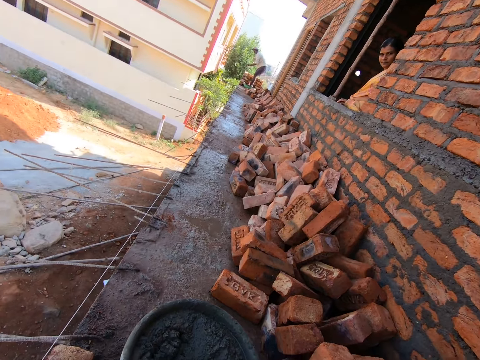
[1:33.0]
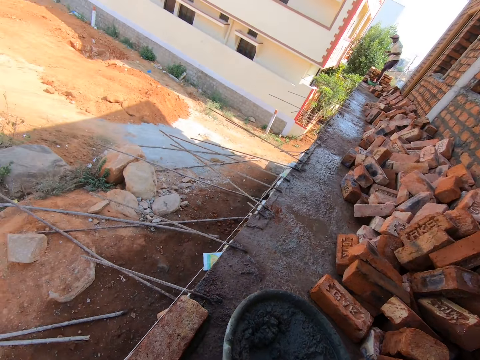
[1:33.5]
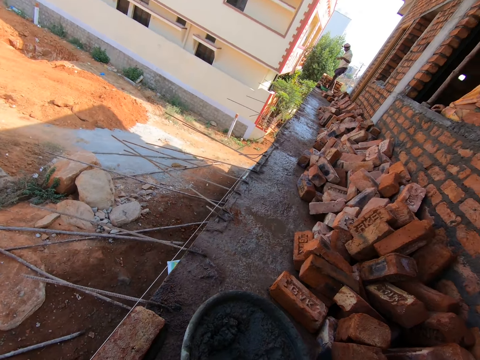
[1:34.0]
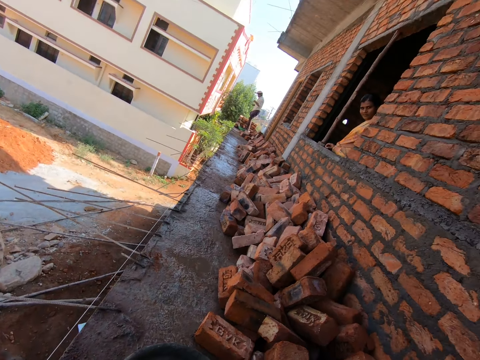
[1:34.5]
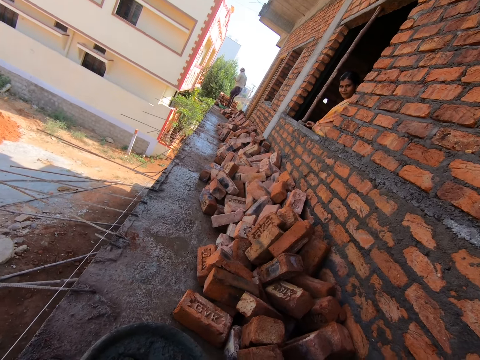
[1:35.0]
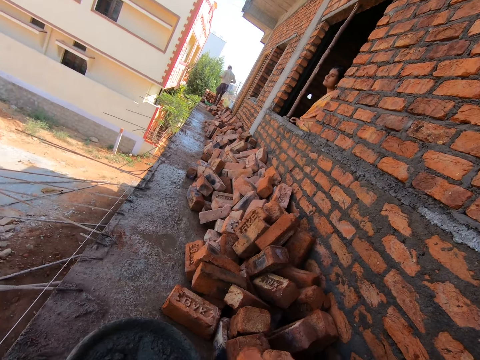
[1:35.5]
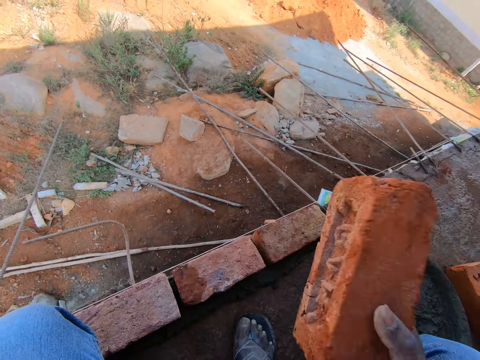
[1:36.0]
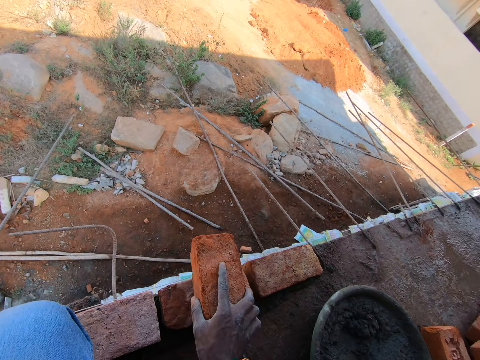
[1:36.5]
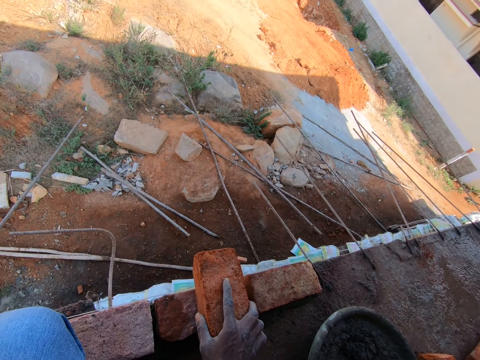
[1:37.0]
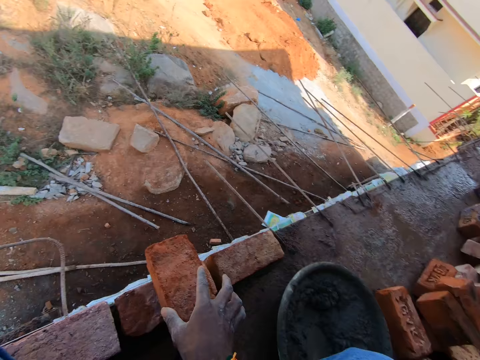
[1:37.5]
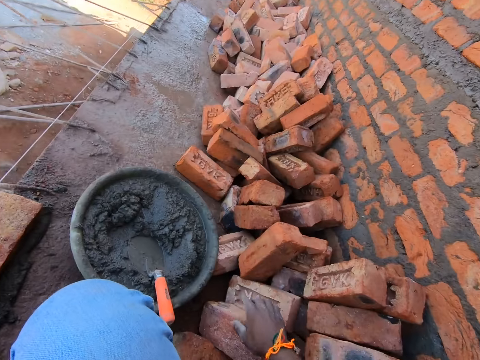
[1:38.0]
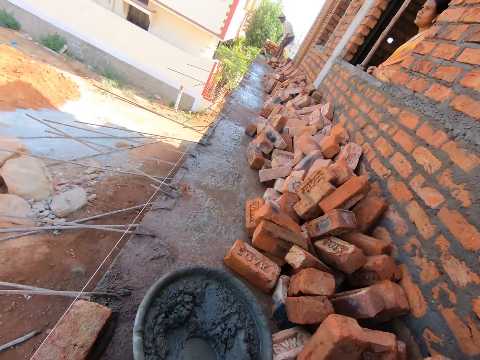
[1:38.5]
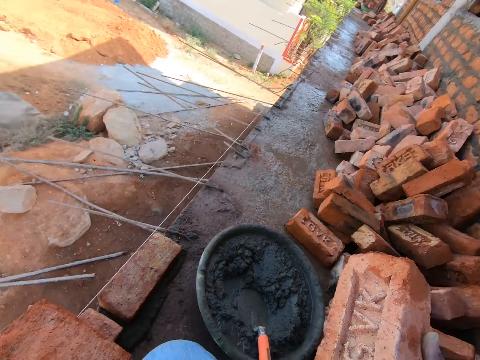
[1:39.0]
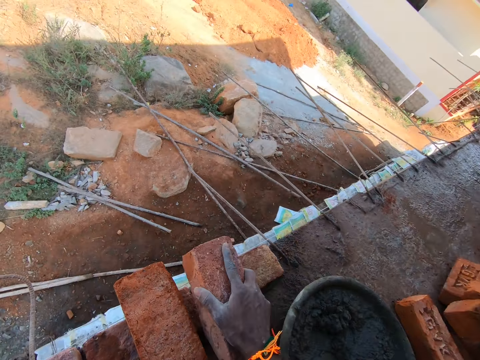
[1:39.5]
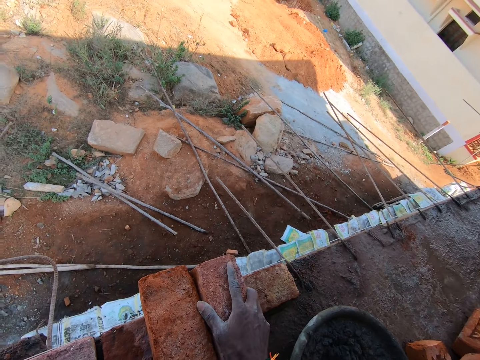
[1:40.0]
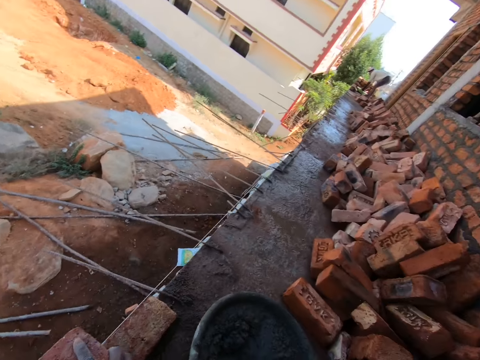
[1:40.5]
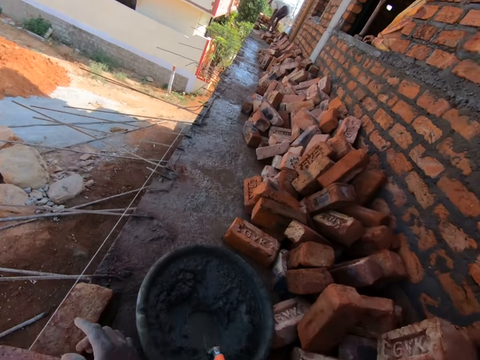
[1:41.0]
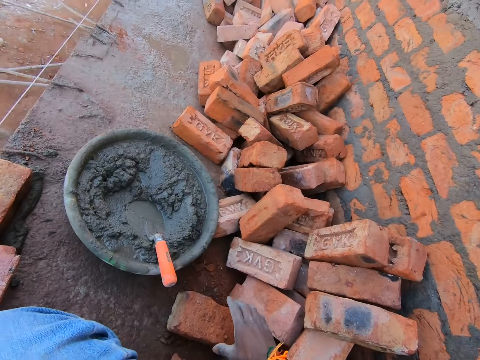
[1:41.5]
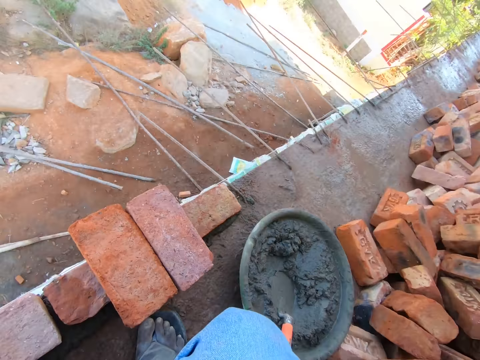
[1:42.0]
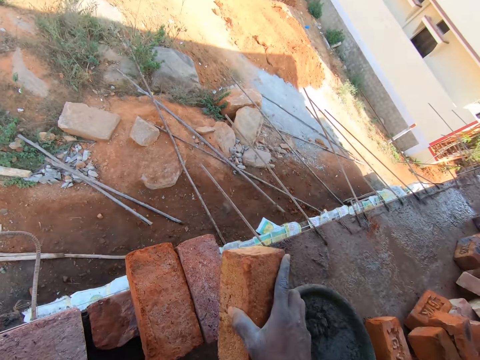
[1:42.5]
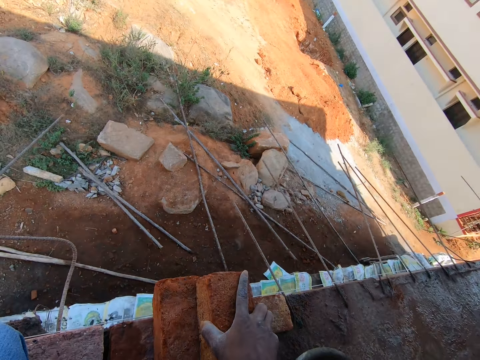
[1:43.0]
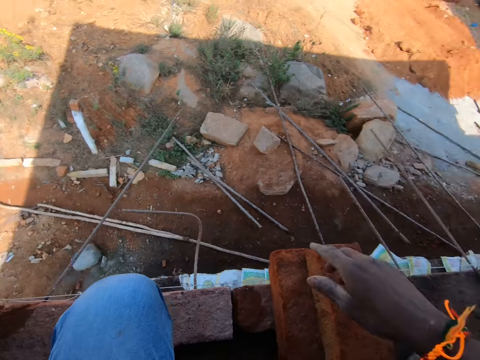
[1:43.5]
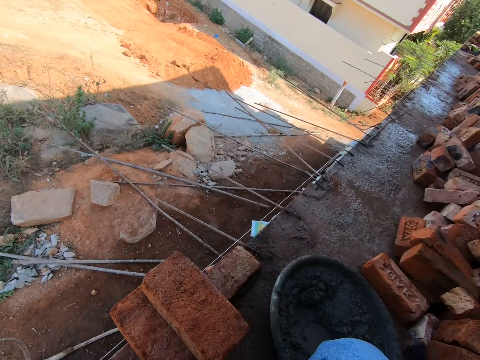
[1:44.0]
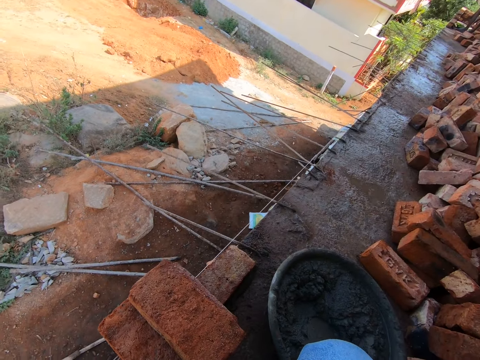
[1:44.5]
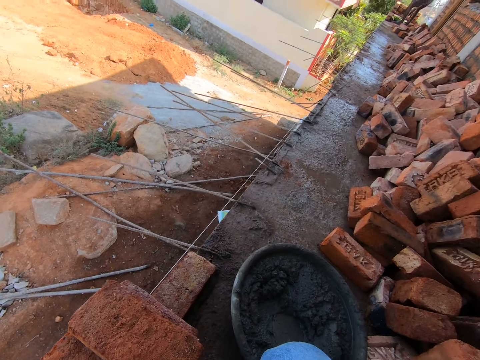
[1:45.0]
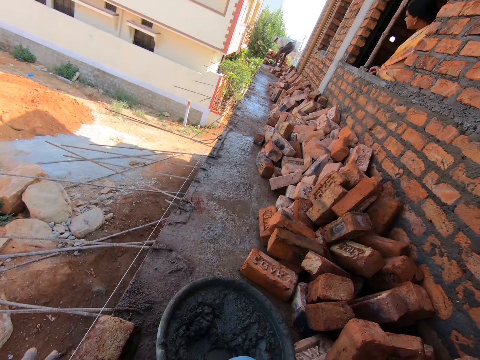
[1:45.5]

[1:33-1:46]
A woman converses with the camera wearer in the site. The camera wearer picks a brick on the site floor and puts the brick onto another brick on the site floor. They turn around. They pick a brick on the site floor and put the brick onto another brick on the site floor. They turn around. They pick a brick on the site floor and put the brick onto another brick on the site floor. They turn around.

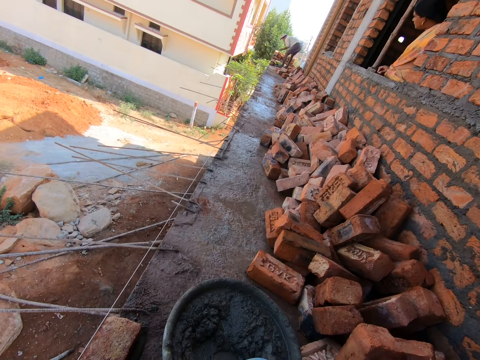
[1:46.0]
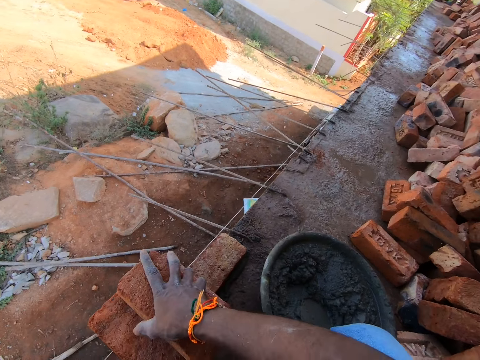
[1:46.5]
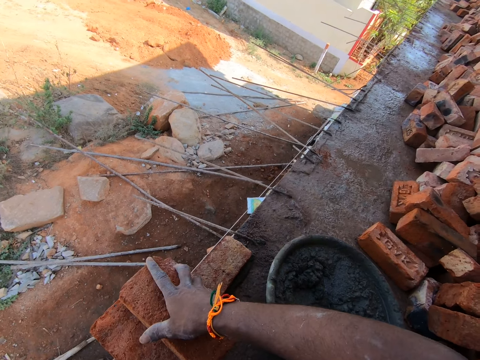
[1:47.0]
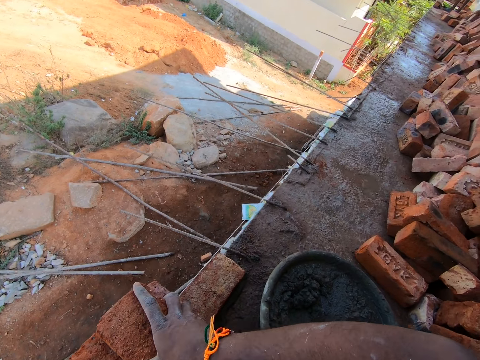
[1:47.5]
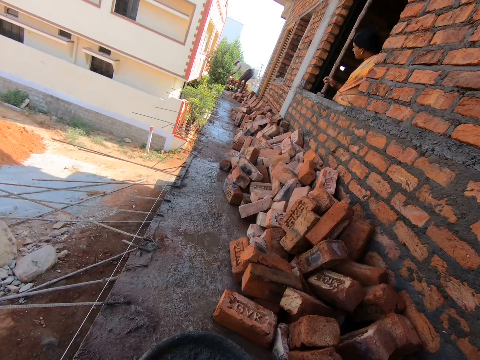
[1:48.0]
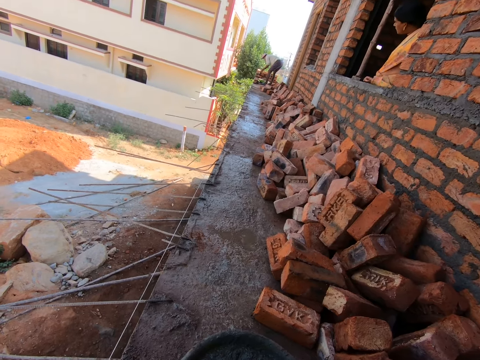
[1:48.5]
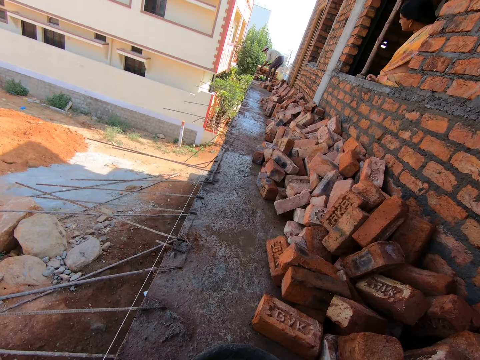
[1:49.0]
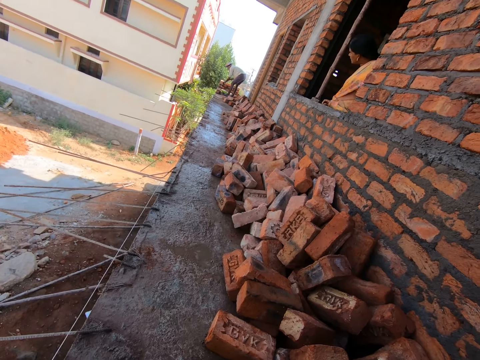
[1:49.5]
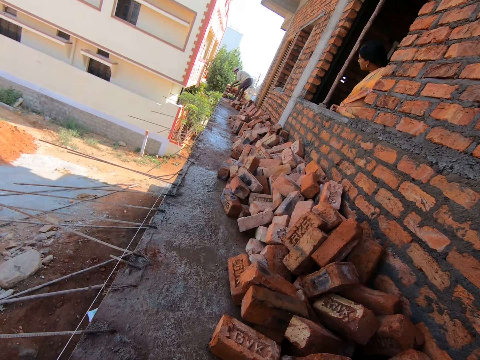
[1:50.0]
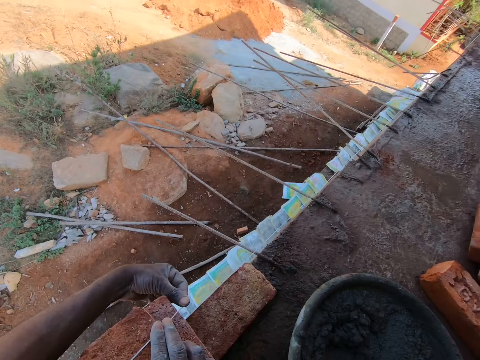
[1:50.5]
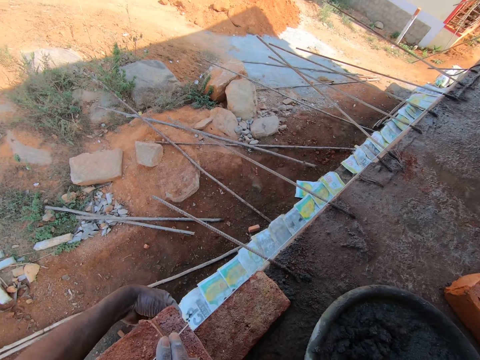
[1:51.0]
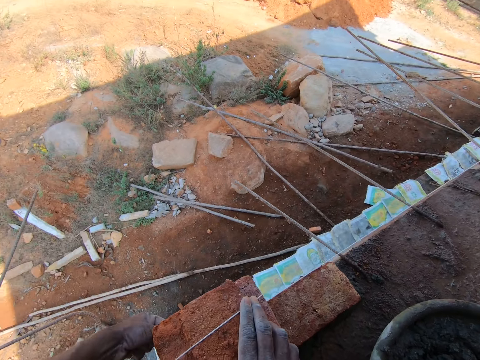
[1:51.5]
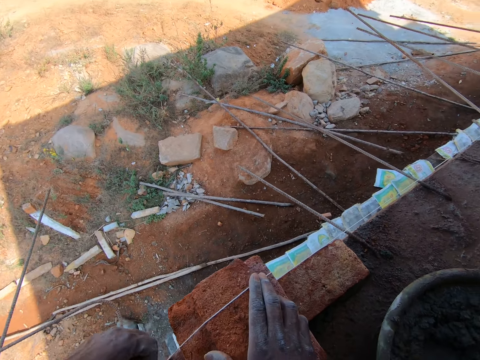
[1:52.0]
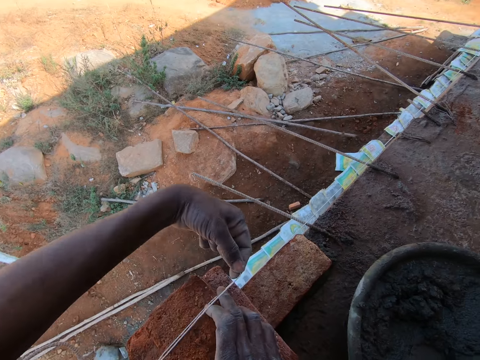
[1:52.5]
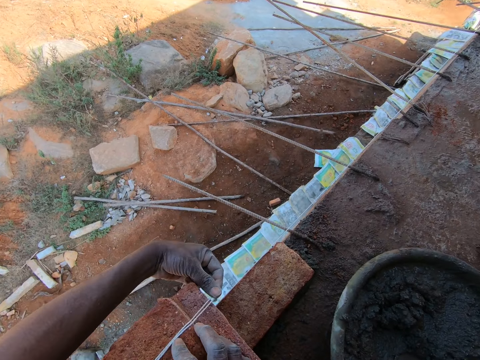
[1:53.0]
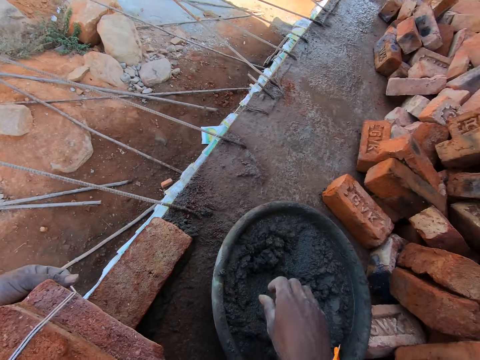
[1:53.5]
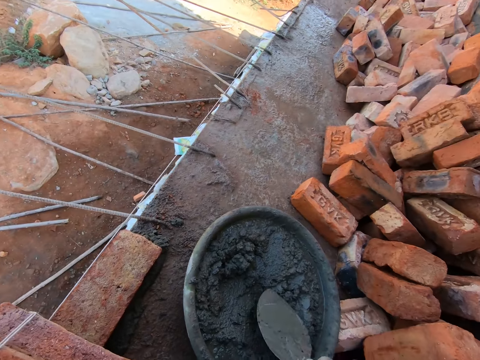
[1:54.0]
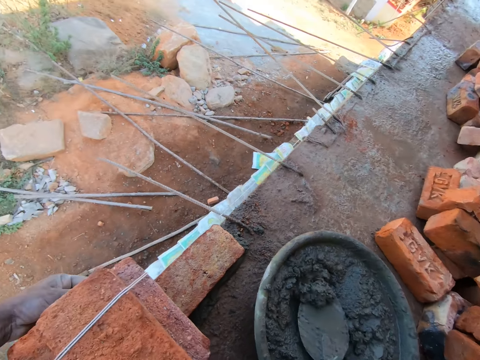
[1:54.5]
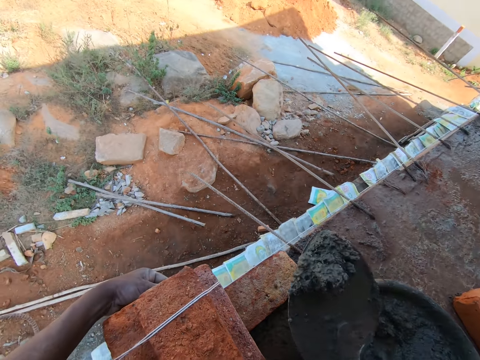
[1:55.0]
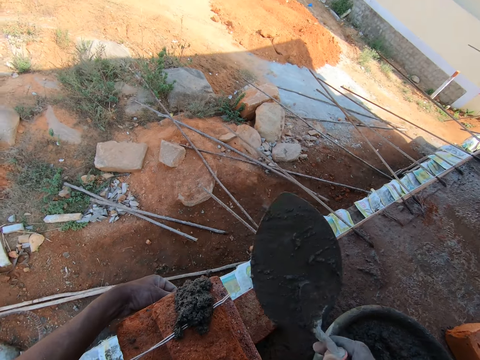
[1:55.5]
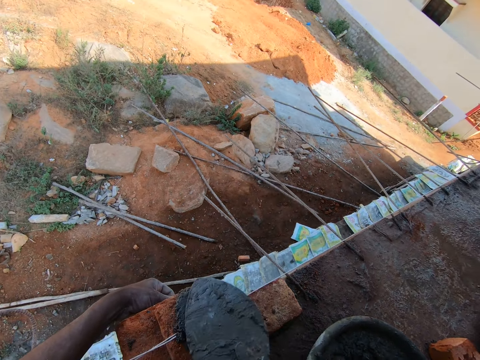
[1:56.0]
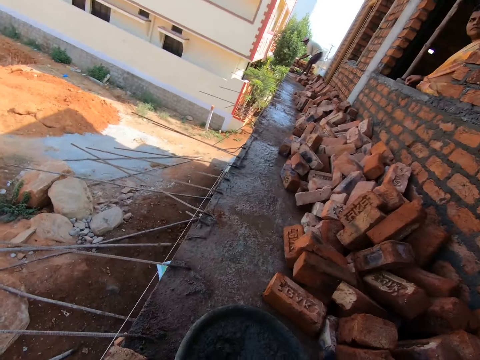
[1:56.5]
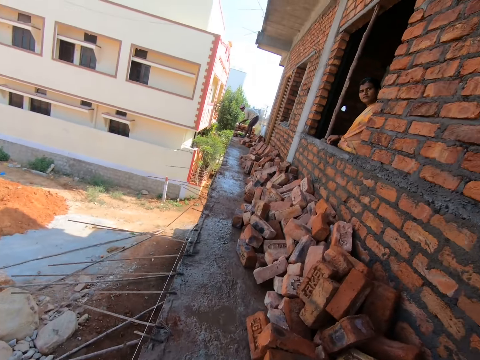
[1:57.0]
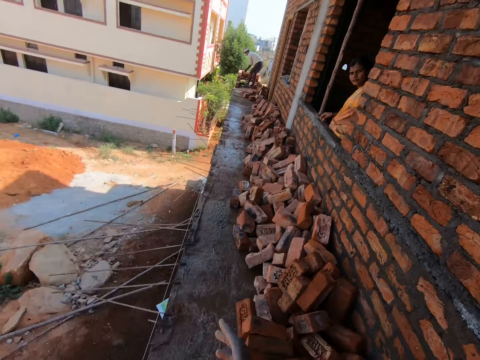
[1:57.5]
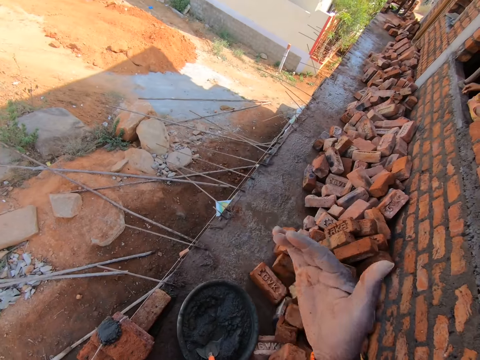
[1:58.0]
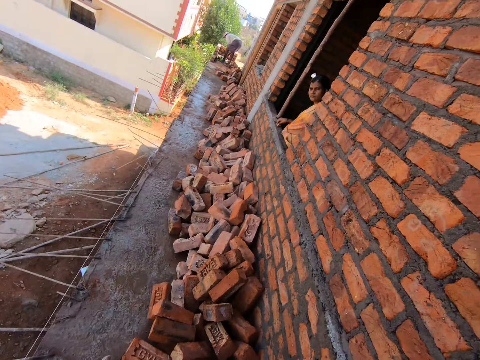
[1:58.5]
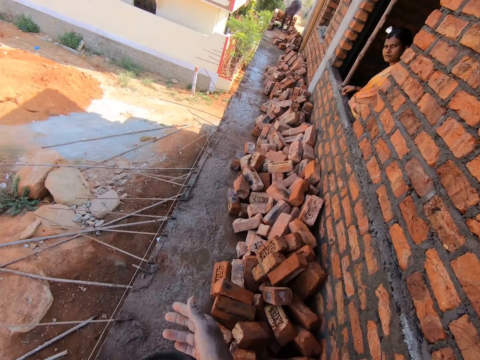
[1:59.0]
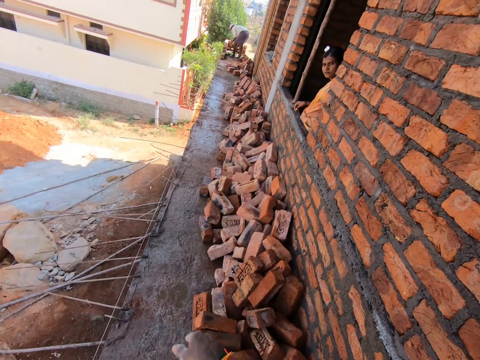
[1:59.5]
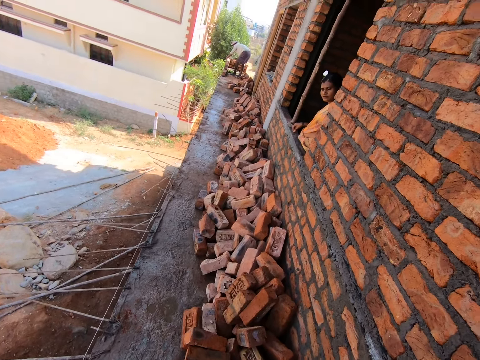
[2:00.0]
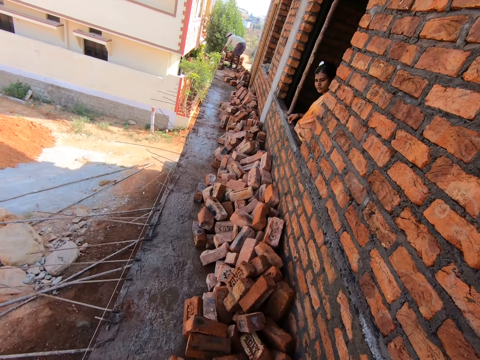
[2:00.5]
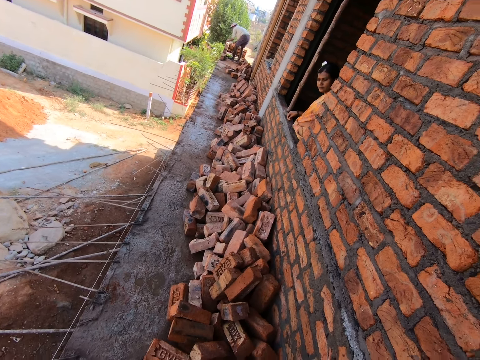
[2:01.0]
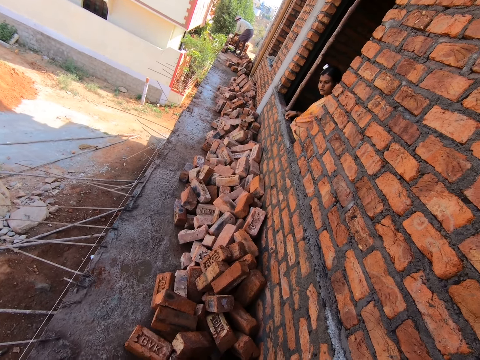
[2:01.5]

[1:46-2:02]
The camera wearer takes a brick. They turn around. A man picks sand concrete in a head pan with a brick trowel. The man adds sand concrete on the site wall with the brick trowel. The camera wearer wraps the rope on the bricks. They tie the bricks. They take a trowel. They pick sand concrete in the head pan with the brick trowel, add sand concrete on the site floor with the brick trowel, and flatten sand concrete on the brick with the brick trowel. They put the brick trowel in sand concrete in the head pan. They converse with a woman in the site building. They turn around. The man picks sand concrete in the head pan with the brick trowel, adds sand concrete on the site wall with the brick trowel, and flattens sand concrete on the brick with the brick trowel.
